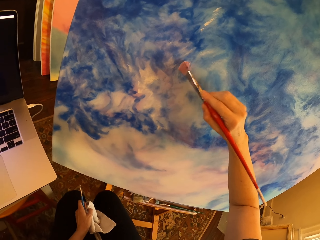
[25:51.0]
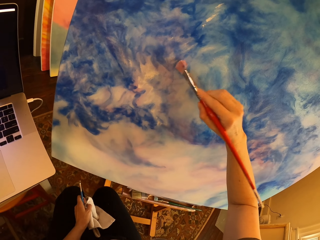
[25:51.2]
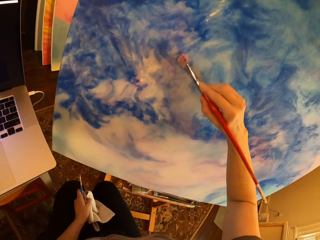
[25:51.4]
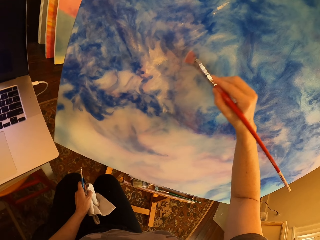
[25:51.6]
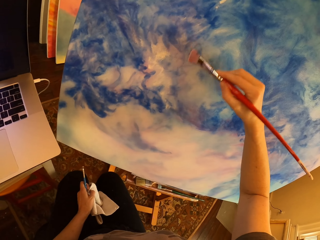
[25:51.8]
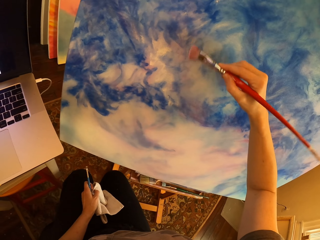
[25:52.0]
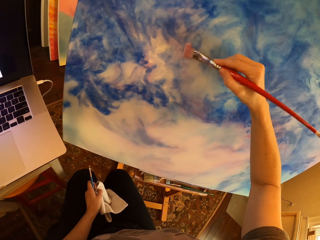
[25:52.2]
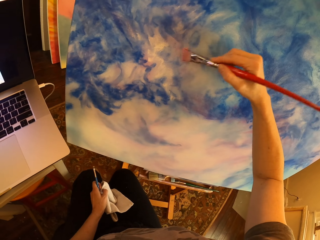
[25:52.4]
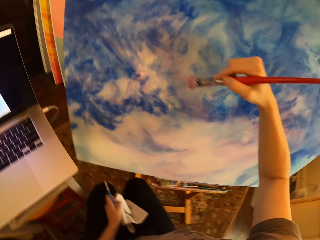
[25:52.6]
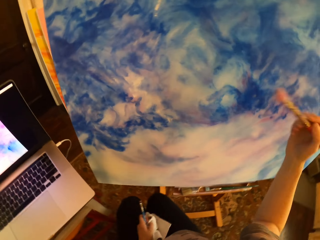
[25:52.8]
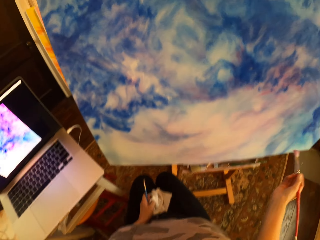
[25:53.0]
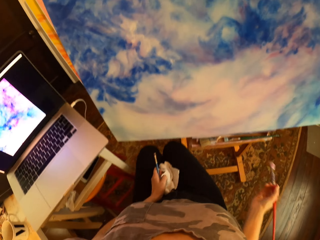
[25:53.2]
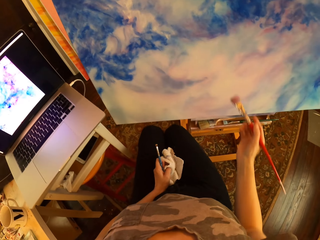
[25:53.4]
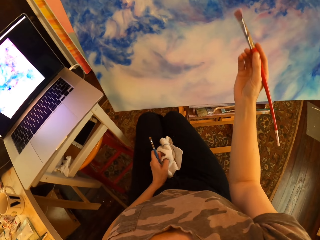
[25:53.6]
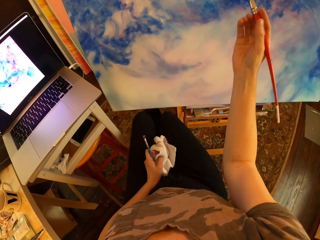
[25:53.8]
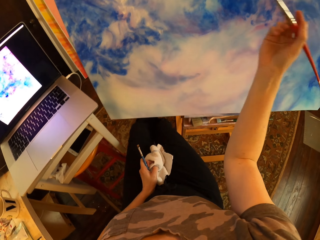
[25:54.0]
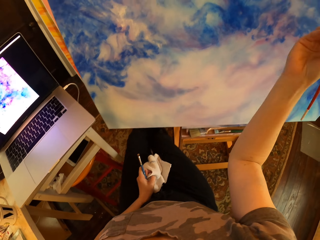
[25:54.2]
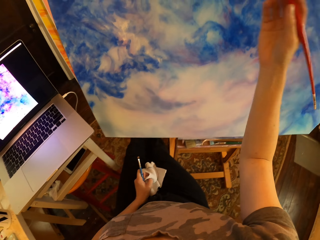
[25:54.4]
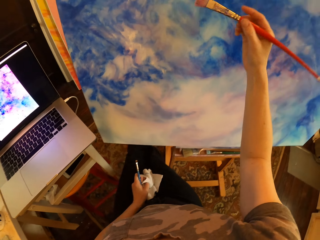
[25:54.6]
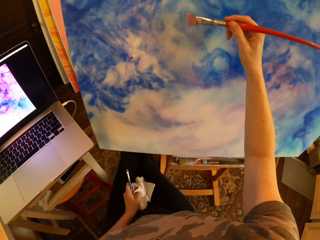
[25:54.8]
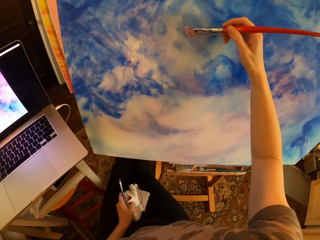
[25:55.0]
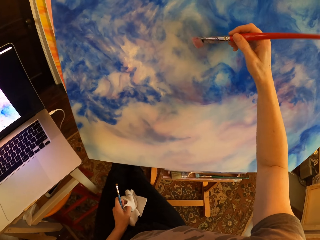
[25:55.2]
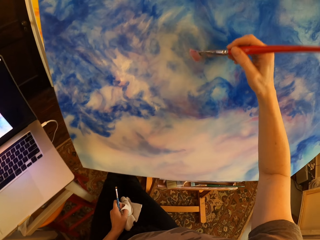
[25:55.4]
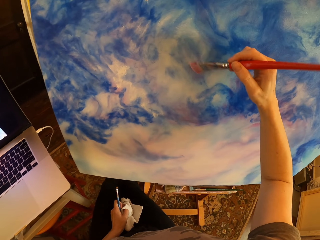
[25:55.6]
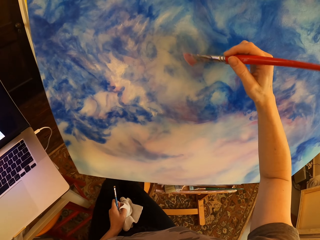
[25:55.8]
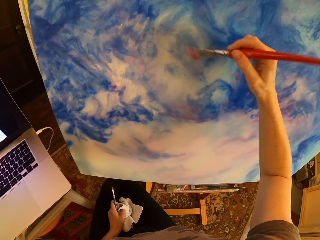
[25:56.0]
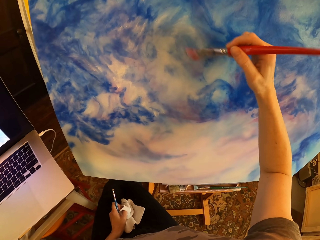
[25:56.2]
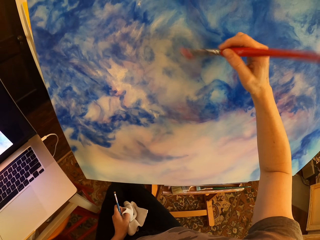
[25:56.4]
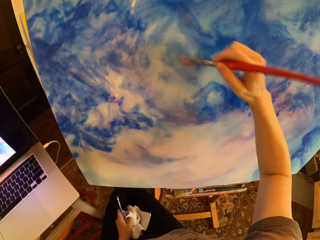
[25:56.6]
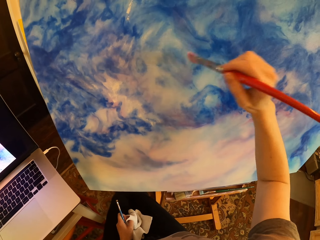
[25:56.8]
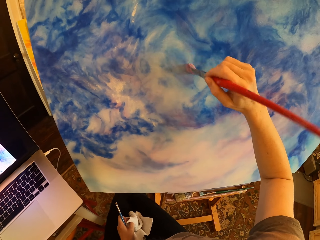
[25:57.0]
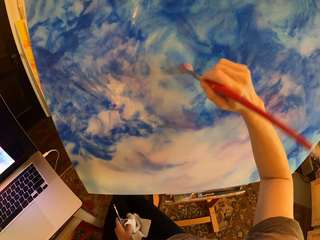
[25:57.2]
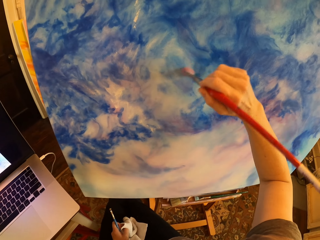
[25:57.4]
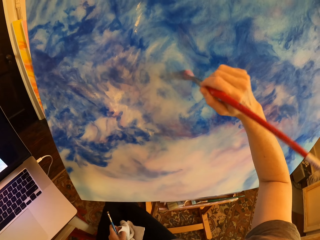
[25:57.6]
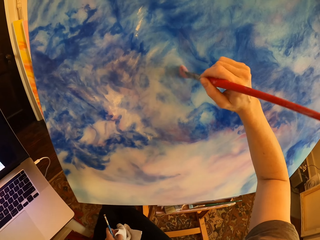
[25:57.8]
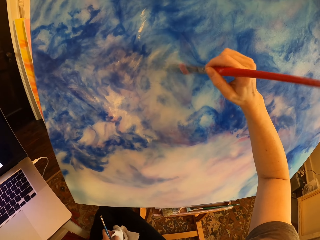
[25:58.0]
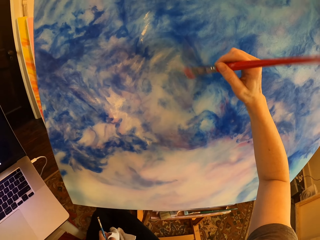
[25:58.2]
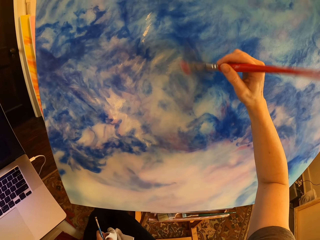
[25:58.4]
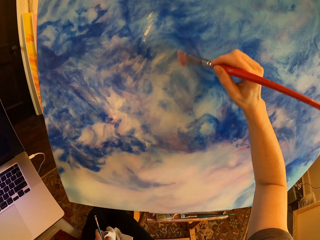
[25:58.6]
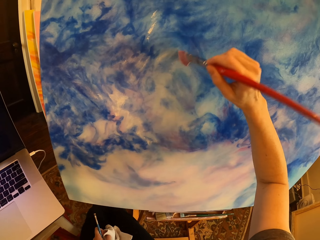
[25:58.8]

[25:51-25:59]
The camera wearer holds an art brush and a piece of cloth. They gaze at the painting. They rub off excess paint on the painting with the art brush. They hold the art brush and the piece of cloth.

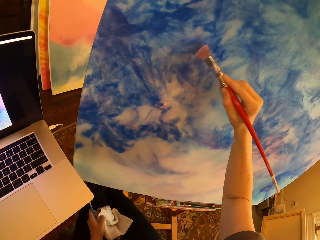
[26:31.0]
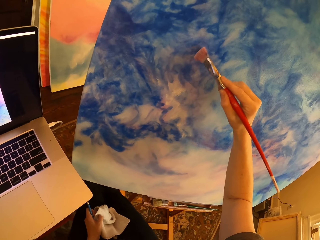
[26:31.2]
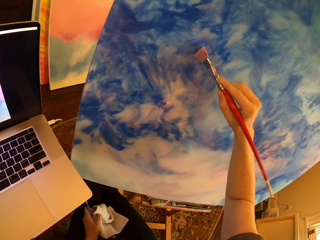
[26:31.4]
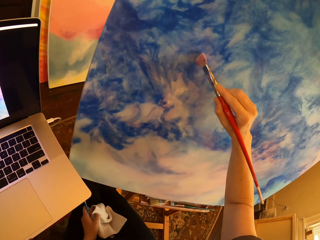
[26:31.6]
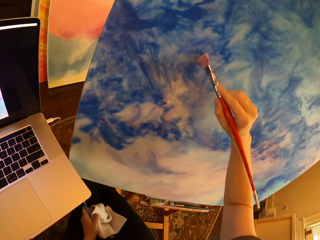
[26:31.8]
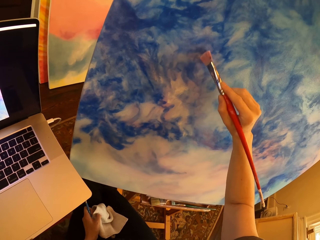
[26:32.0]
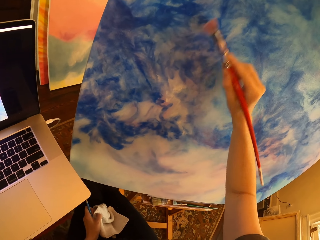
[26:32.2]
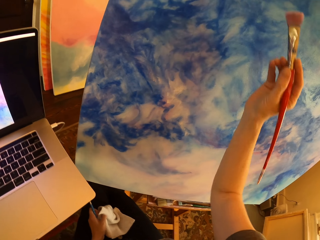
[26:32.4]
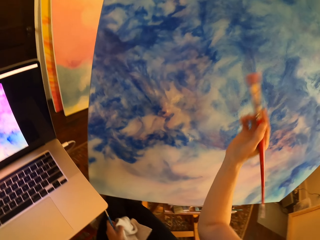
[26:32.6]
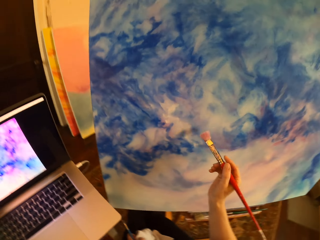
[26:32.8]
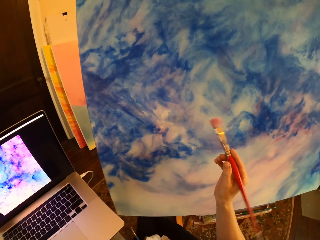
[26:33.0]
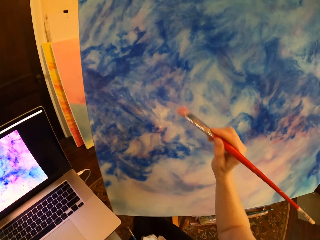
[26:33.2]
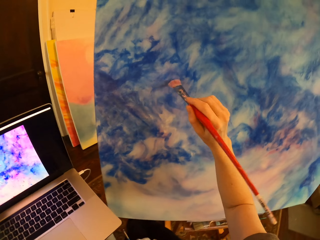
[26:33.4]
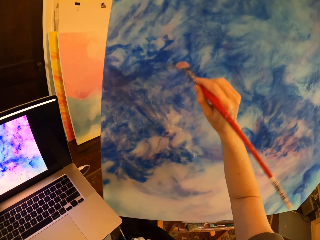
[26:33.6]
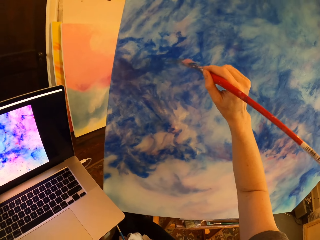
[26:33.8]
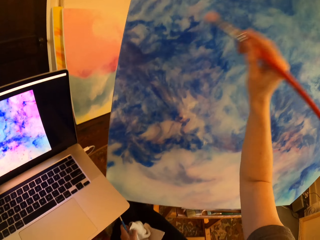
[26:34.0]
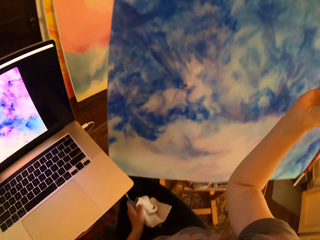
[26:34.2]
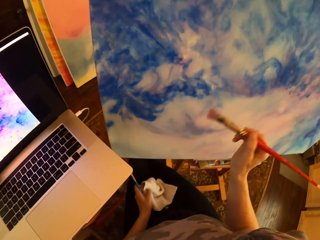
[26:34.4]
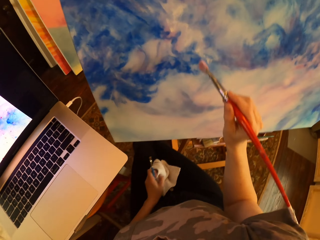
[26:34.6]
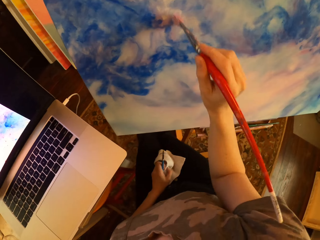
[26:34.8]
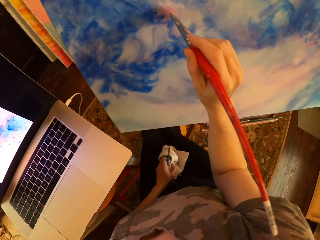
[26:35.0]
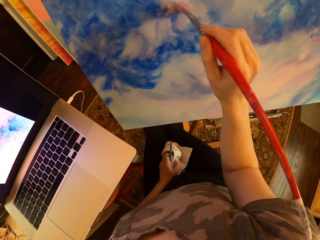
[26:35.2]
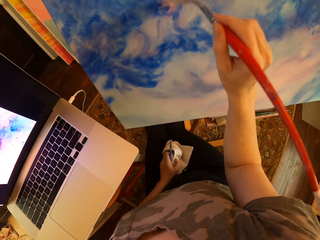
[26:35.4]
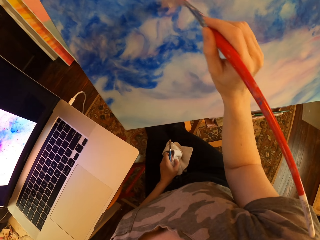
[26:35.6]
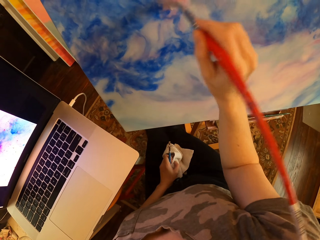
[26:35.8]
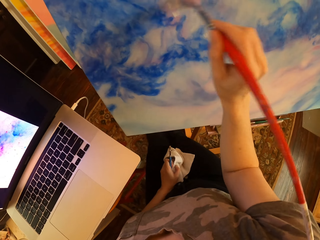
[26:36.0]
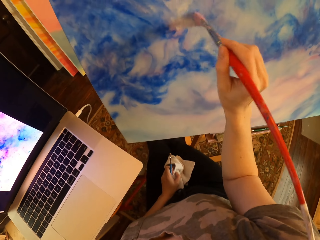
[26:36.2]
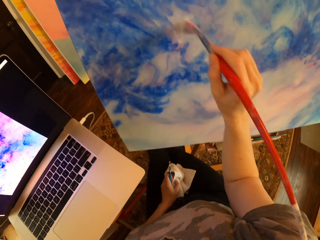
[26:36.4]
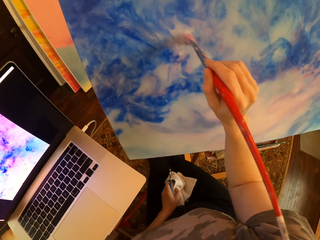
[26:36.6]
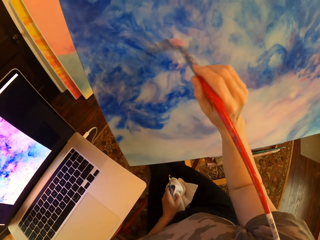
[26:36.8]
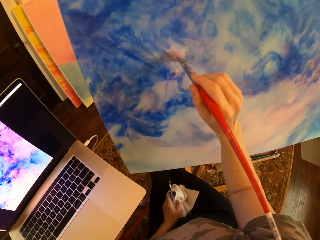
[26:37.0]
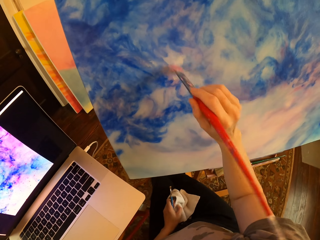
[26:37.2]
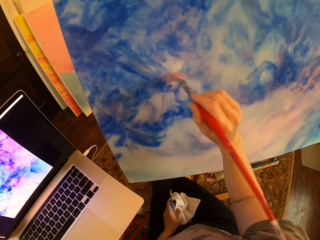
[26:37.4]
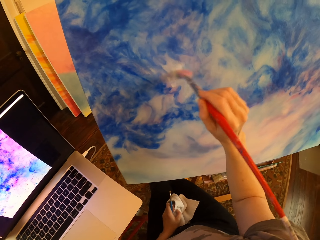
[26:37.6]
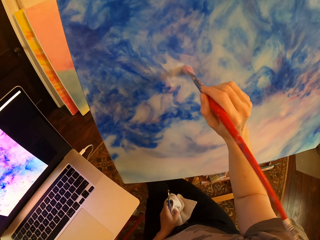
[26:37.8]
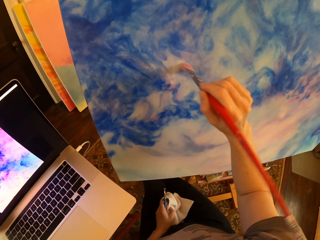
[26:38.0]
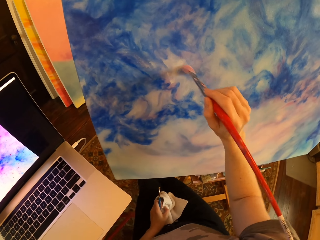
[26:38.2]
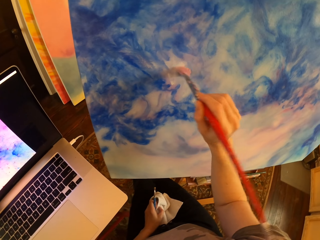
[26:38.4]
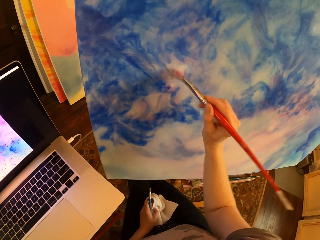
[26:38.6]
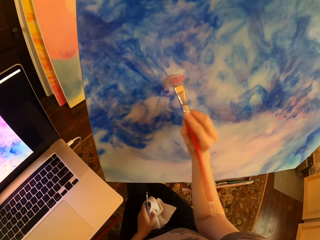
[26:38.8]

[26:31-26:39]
The camera wearer pauses. They hold an art brush and a piece of cloth. They hold the art brush and the piece of cloth again. They rub off excess paint on the painting with the art brush.

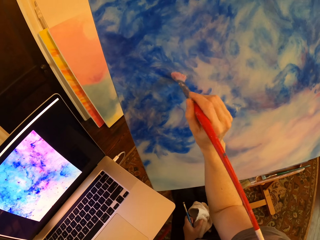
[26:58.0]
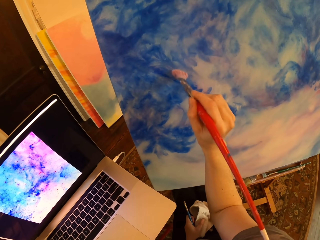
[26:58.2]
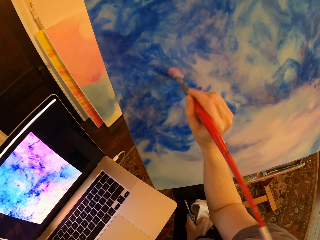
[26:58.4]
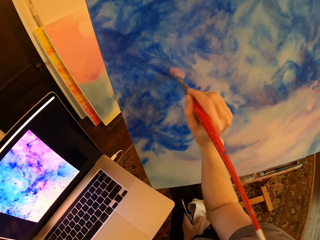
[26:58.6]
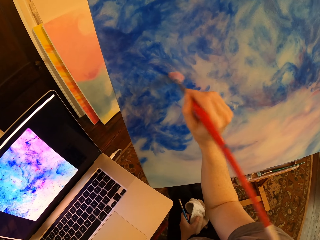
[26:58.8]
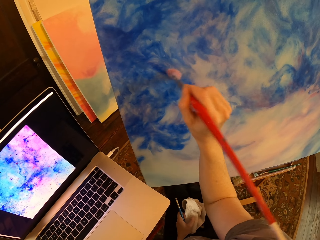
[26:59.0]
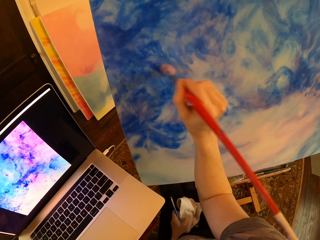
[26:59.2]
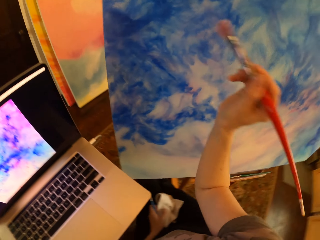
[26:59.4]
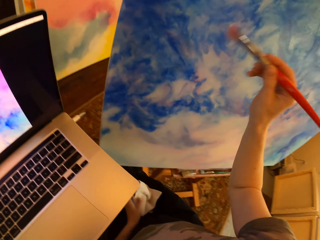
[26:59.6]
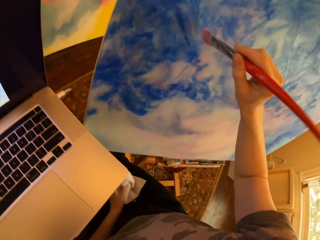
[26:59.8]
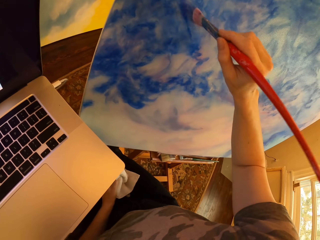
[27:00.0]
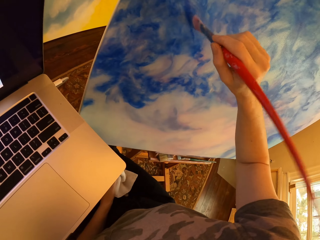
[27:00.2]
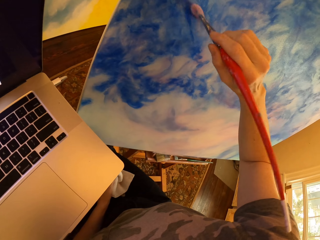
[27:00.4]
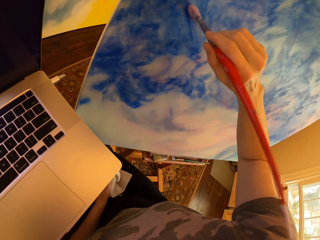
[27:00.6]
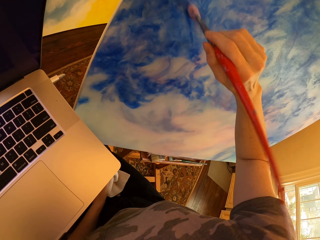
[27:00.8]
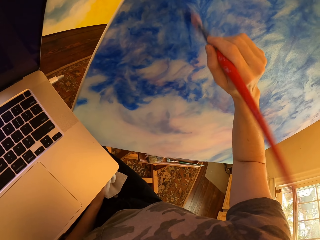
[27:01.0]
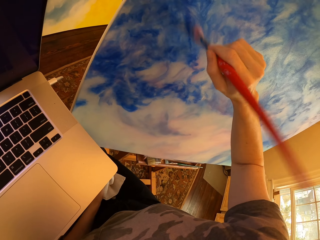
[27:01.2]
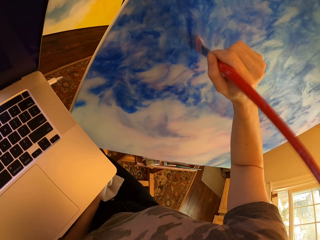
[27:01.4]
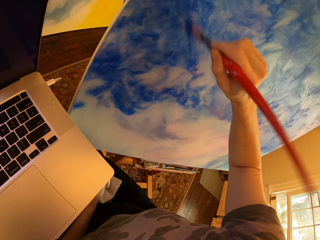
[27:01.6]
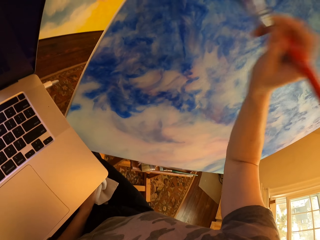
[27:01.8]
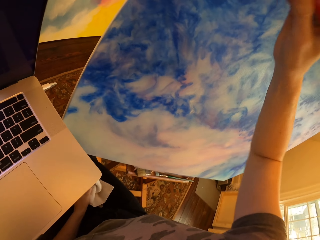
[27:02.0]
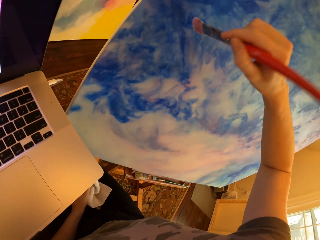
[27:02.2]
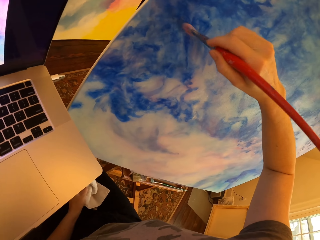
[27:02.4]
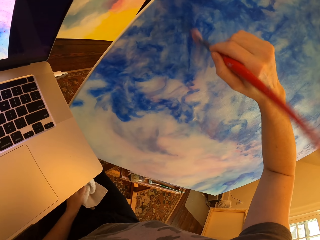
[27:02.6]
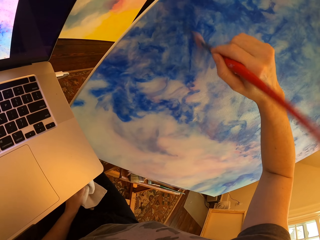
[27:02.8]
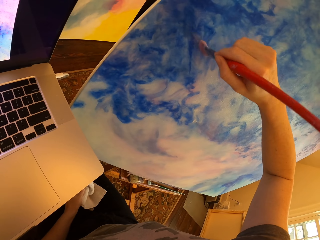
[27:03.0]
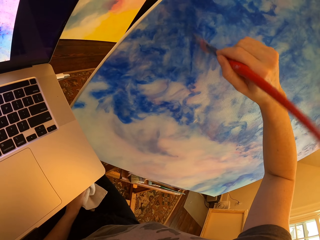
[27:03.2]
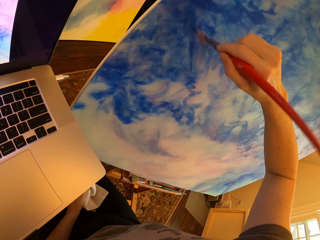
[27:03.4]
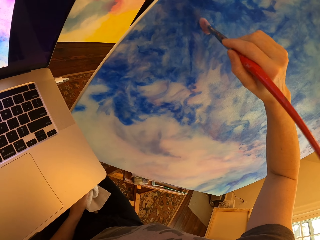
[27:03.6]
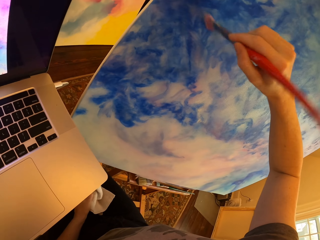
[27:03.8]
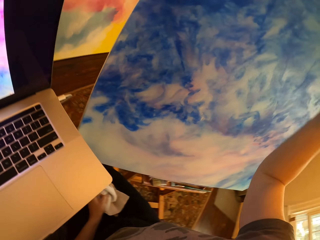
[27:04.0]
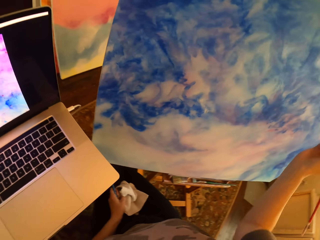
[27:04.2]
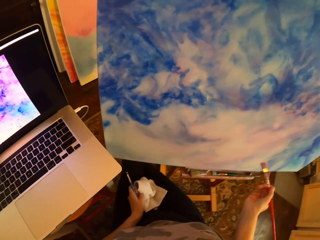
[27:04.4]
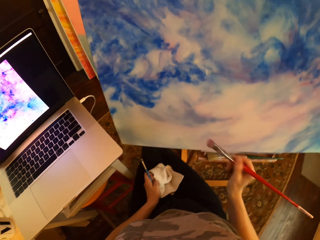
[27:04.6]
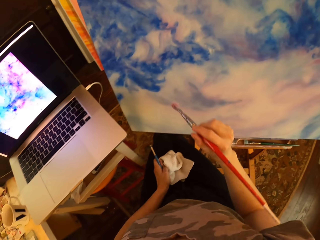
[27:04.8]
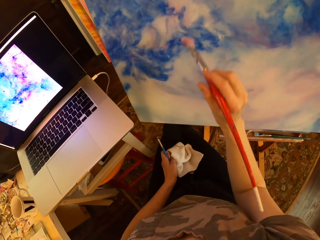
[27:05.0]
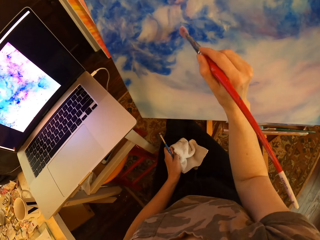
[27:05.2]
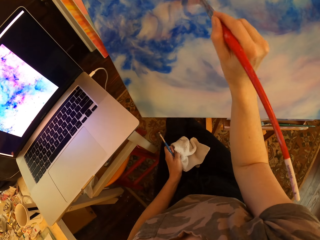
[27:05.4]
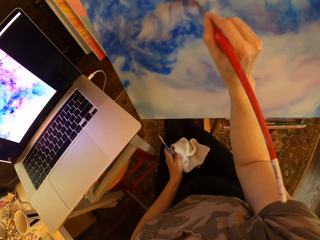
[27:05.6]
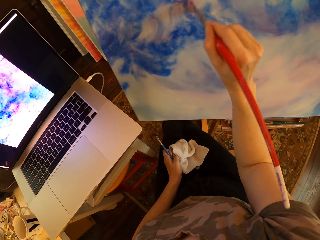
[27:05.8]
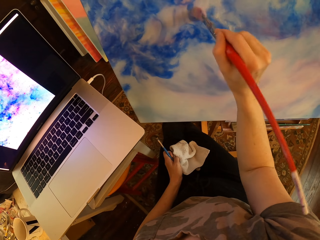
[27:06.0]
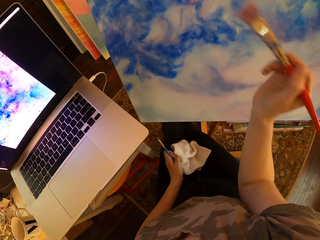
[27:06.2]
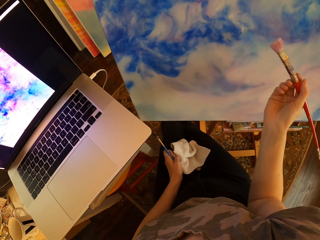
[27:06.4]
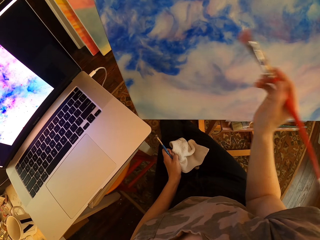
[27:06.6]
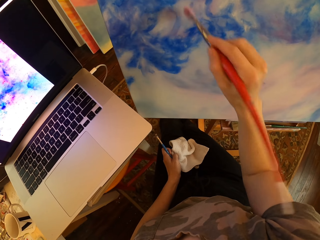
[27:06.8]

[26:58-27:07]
The camera wearer holds a piece of cloth. They rub off excess paint on the painting with an art brush. They hold the art brush and the piece of cloth. They pause. They rub off excess paint on the painting with the art brush. They hold the art brush and the piece of cloth.
